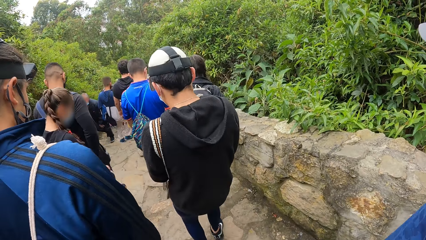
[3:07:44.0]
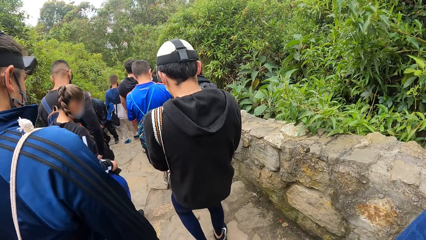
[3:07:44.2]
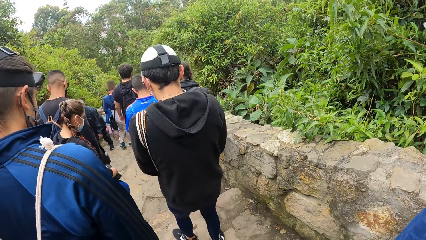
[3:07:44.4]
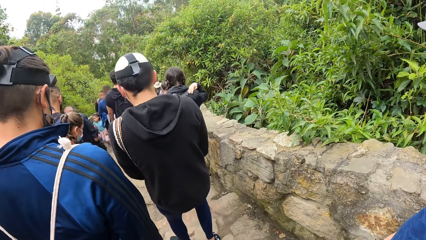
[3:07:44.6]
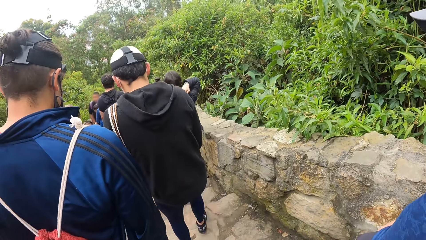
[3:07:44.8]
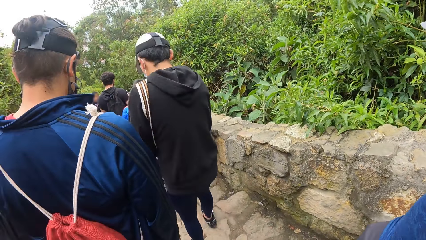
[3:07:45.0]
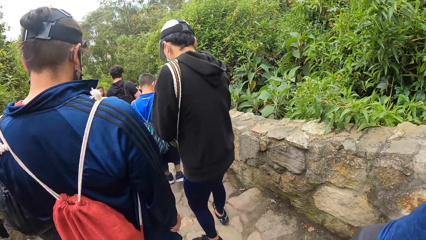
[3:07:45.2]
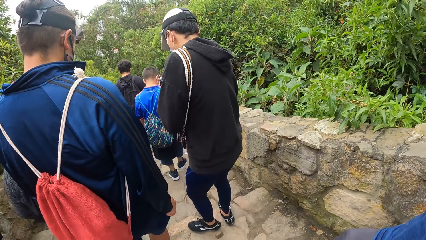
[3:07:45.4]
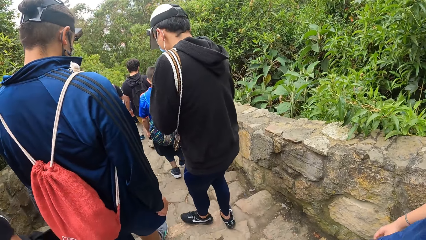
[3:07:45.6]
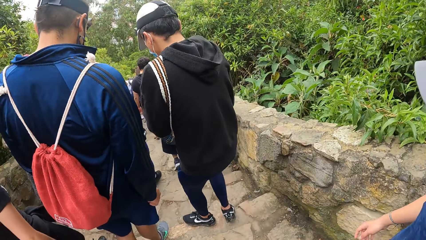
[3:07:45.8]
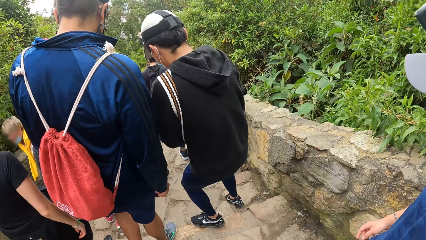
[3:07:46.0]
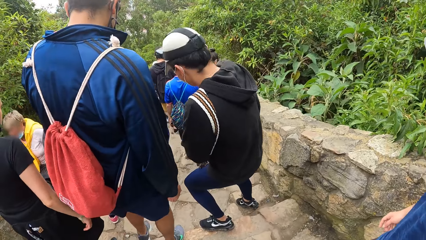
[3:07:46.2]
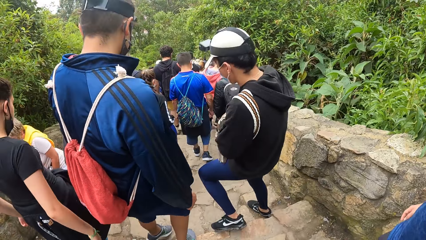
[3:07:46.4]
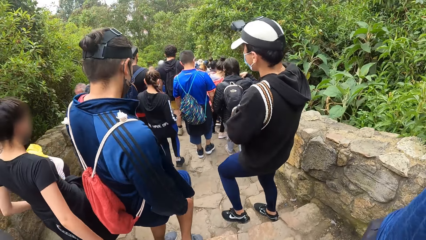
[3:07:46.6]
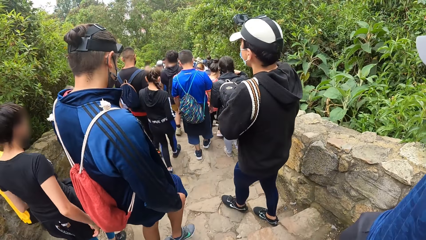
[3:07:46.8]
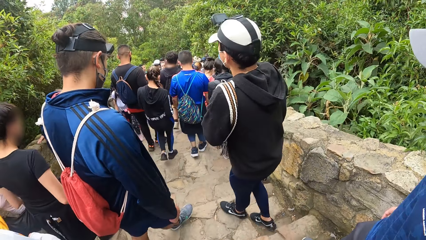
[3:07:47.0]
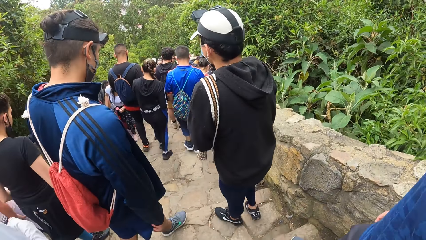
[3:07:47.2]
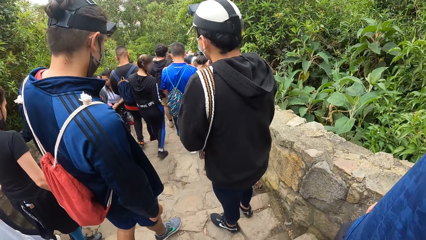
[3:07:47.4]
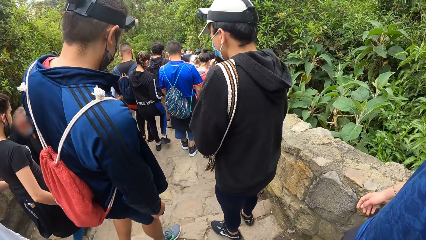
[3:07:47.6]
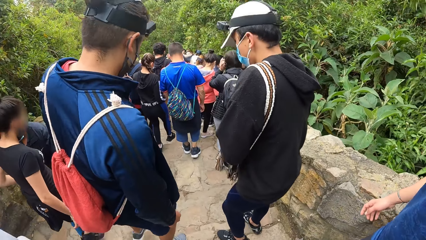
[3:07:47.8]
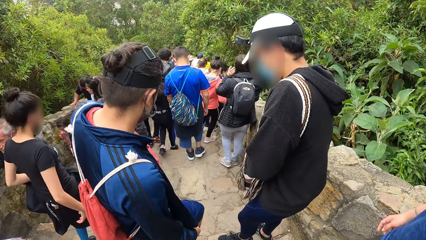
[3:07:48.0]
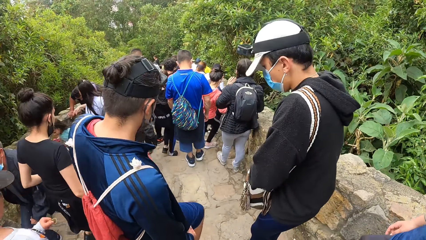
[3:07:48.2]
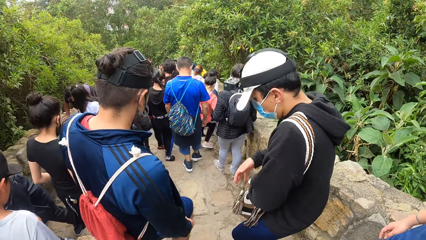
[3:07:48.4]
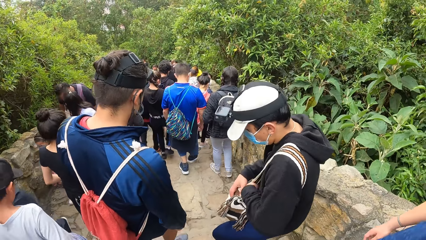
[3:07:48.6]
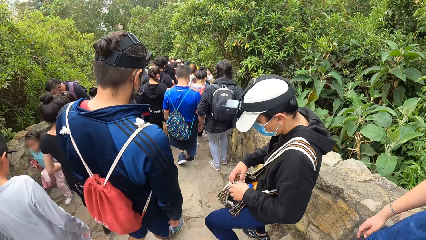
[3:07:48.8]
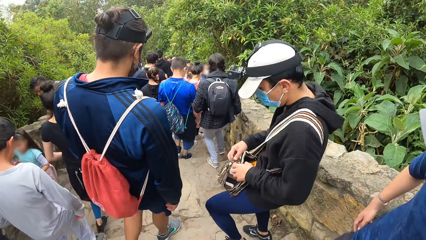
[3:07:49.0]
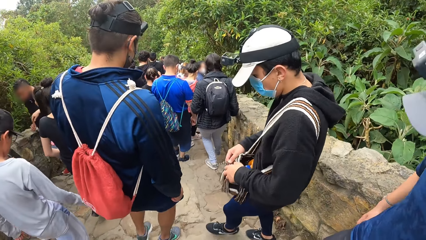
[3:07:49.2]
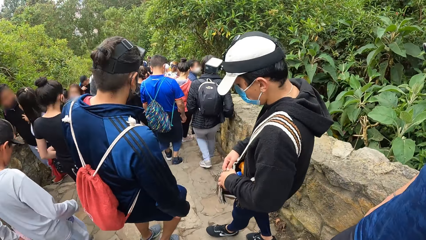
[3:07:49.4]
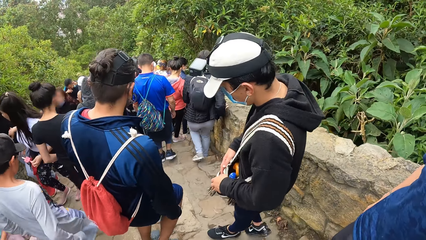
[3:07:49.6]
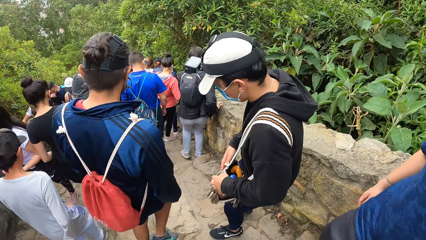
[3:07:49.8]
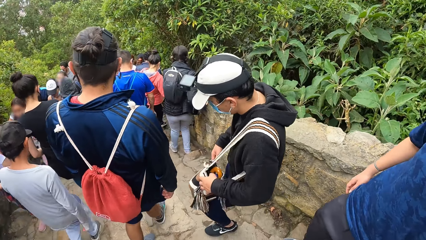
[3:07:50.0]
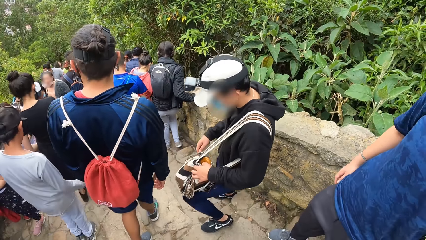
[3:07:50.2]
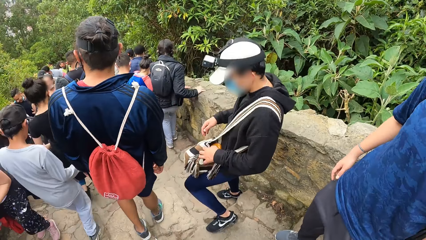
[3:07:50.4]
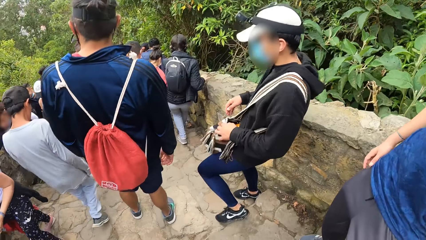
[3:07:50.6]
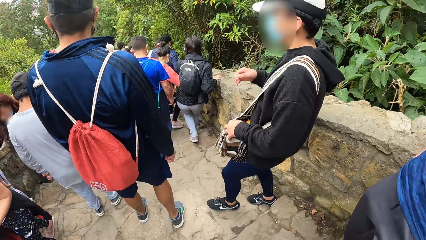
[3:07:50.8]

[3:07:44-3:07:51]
The man walks down the staircase.

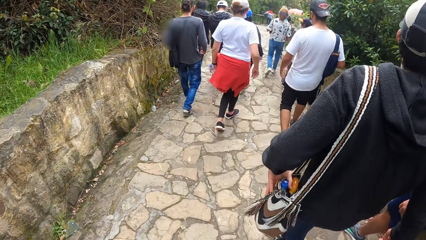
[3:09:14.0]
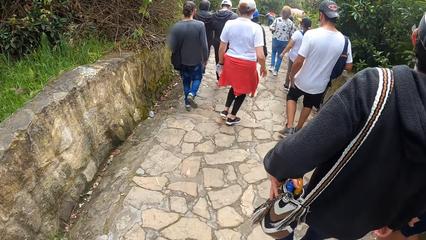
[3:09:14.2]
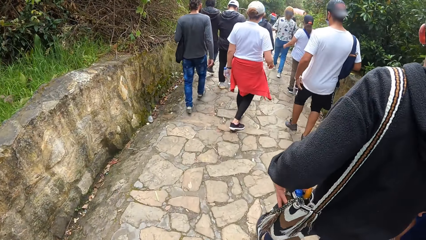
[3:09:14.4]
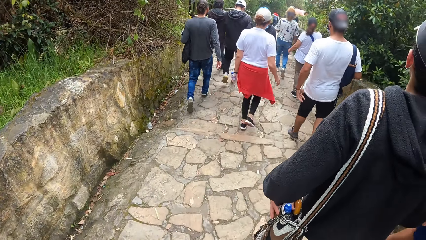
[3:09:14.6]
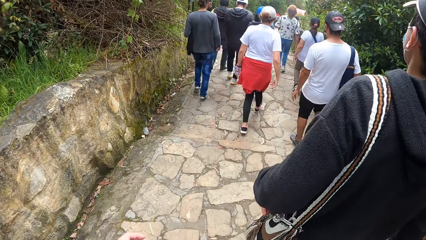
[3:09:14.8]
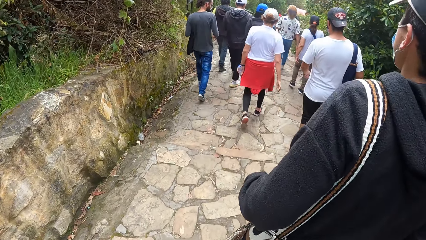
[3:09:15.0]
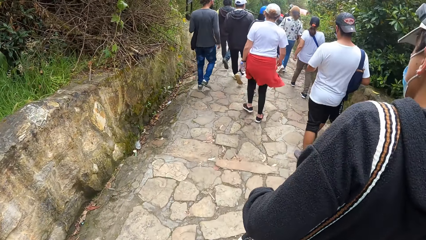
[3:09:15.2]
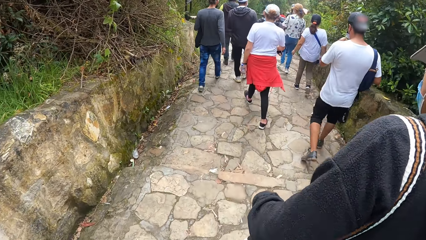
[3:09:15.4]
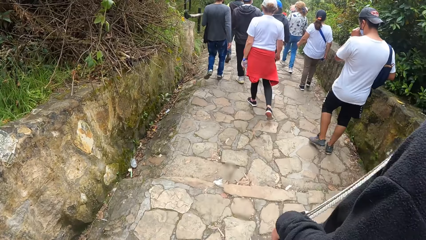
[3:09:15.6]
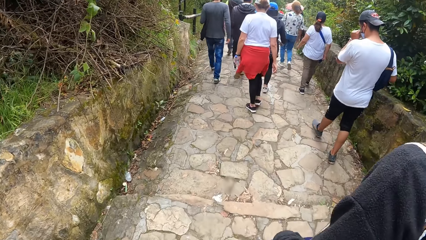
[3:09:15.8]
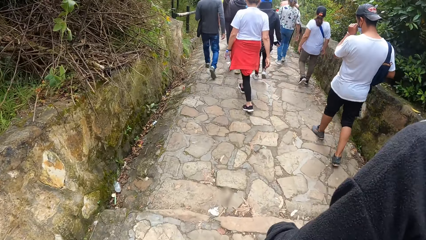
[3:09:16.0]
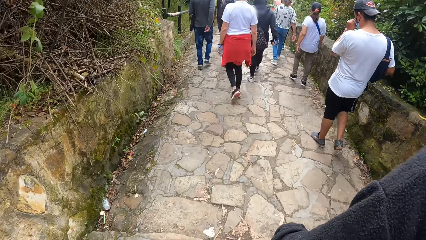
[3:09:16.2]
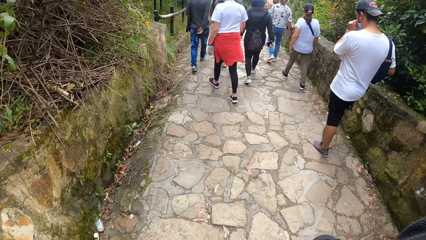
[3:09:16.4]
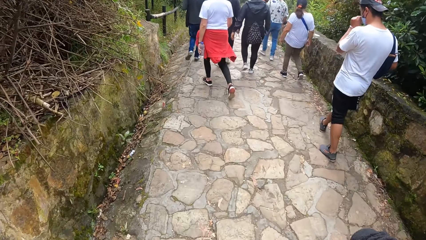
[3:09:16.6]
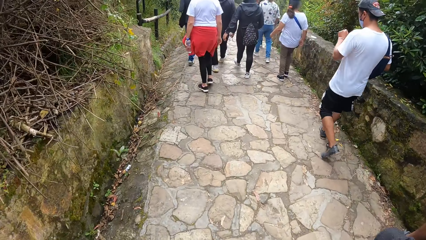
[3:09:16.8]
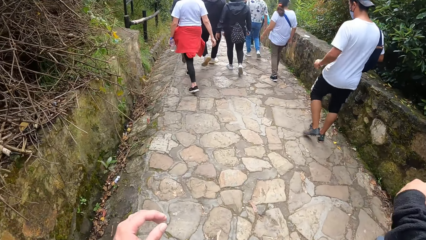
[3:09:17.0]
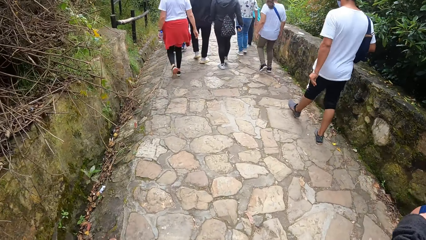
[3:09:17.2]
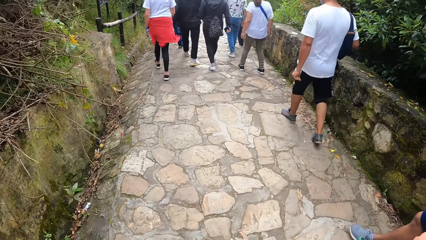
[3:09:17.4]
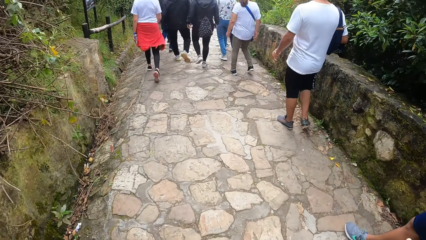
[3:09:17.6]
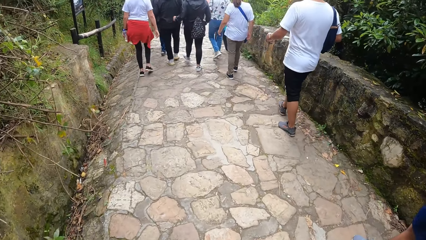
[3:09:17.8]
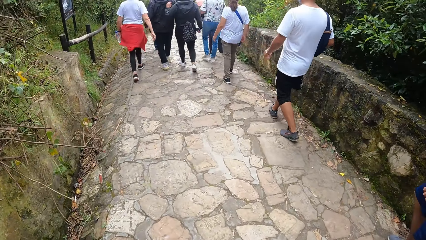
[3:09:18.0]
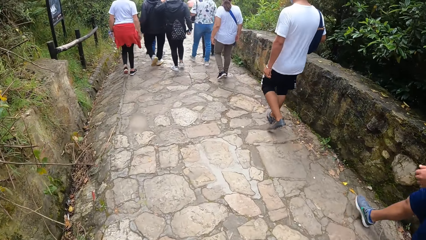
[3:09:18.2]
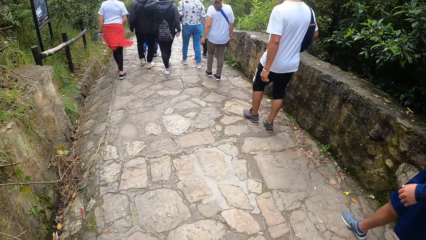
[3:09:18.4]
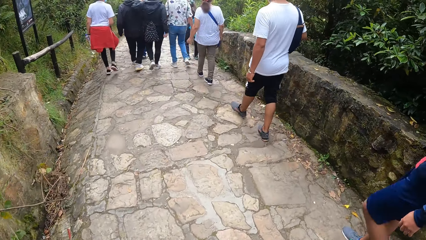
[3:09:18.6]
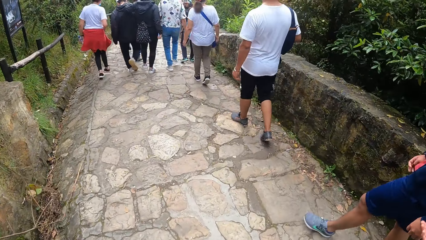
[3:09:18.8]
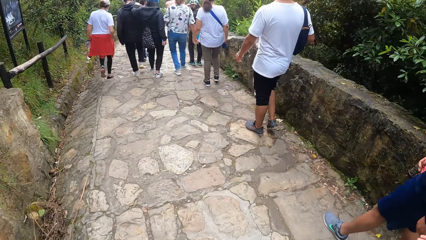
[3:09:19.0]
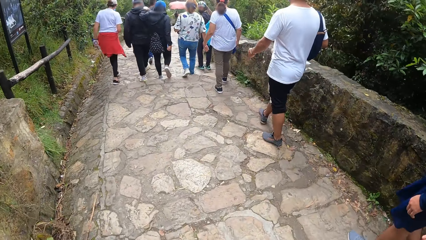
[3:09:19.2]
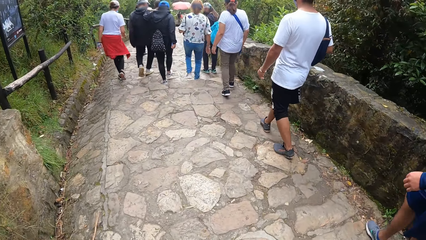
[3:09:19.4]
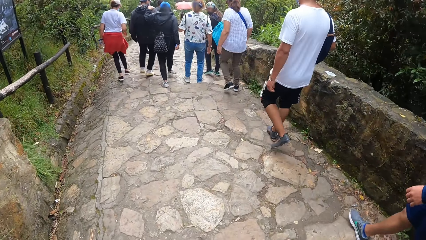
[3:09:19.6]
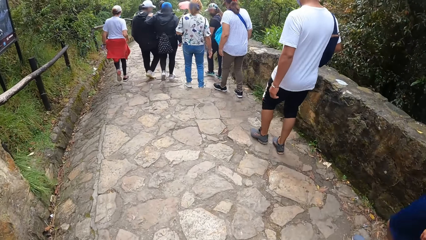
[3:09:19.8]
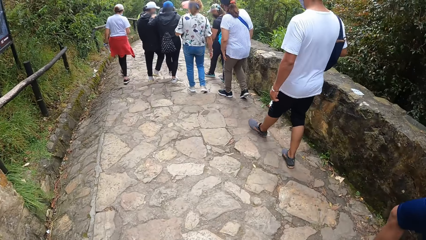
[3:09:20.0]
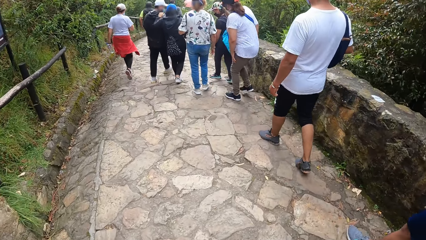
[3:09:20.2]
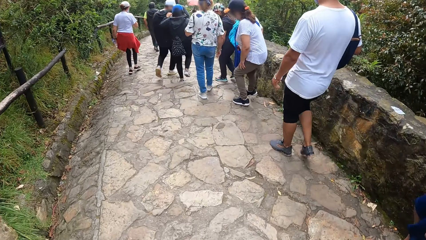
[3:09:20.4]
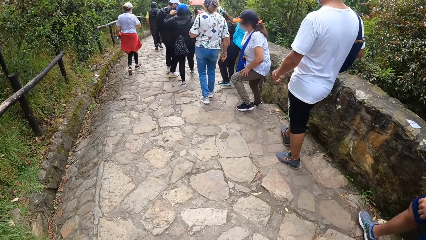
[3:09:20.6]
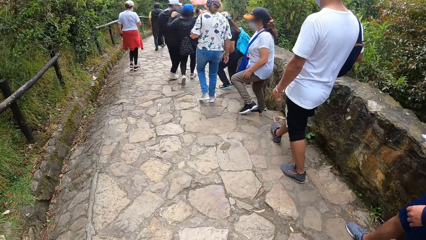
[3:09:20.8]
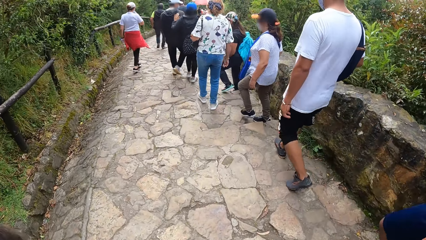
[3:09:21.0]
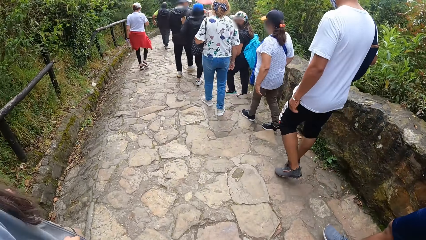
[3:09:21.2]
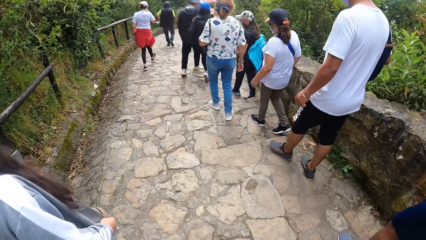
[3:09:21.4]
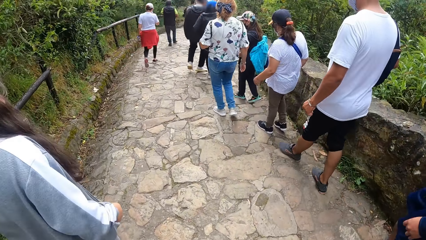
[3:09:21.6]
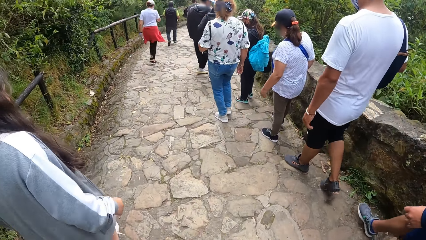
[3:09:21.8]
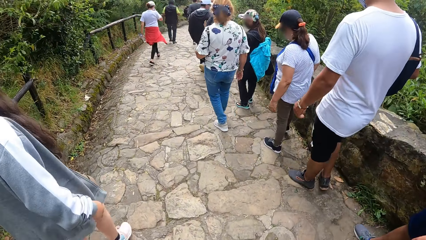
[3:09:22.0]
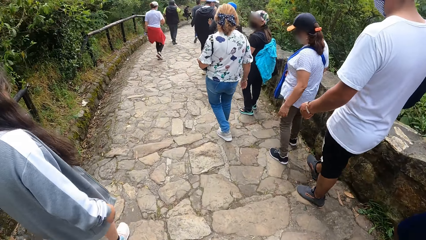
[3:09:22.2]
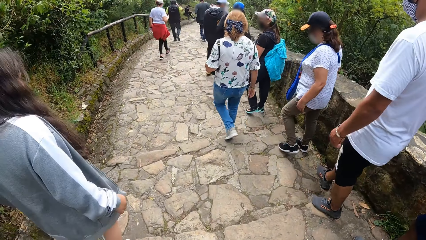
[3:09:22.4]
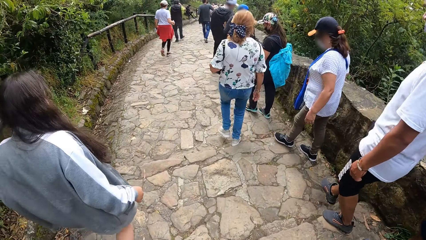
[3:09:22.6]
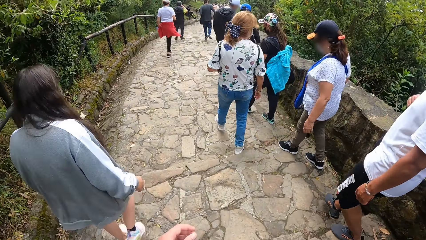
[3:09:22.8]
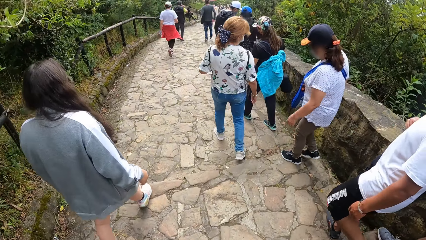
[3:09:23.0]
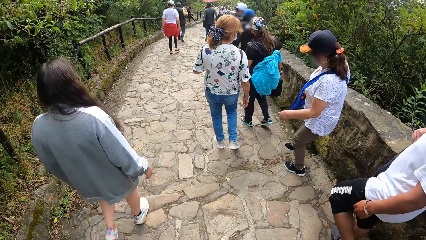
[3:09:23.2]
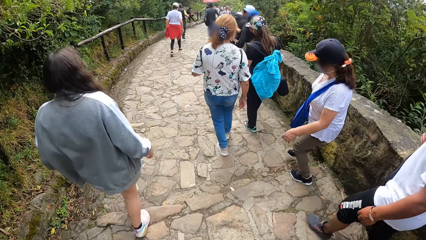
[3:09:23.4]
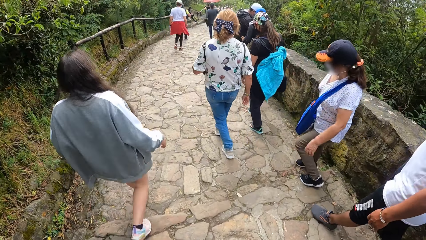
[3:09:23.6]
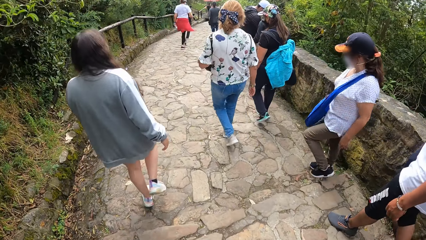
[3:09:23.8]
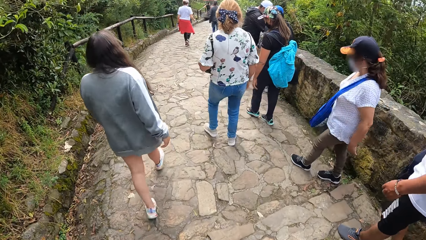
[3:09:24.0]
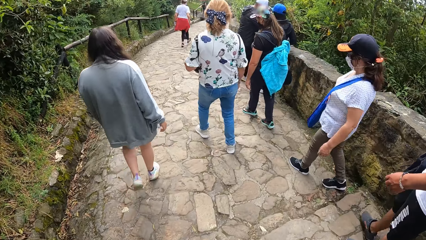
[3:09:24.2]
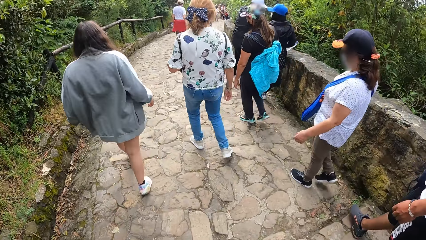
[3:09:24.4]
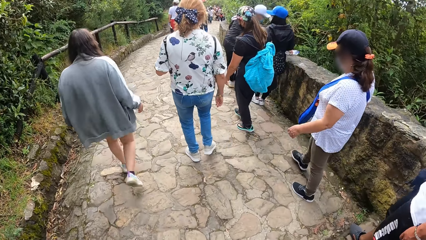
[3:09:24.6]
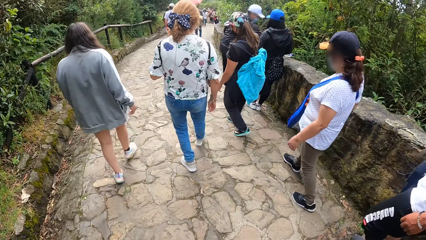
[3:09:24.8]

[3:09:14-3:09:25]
A man touches a face mask. A lady walks around. Another lady walks around.
